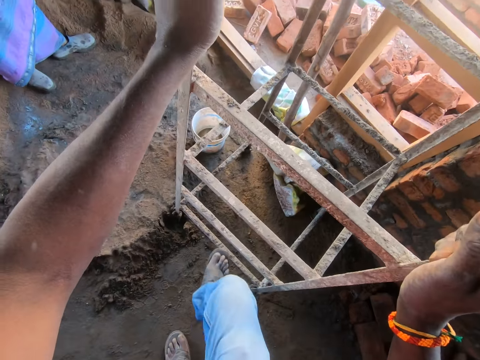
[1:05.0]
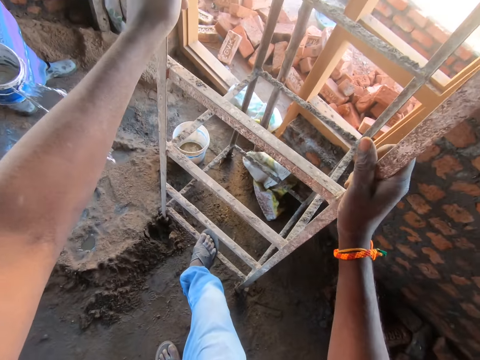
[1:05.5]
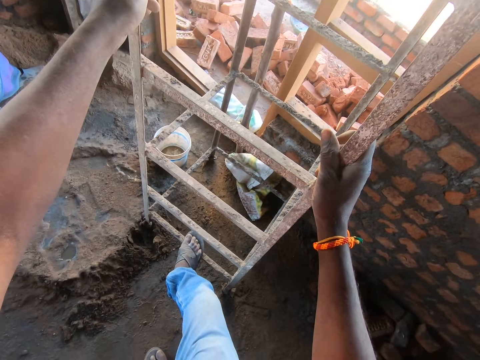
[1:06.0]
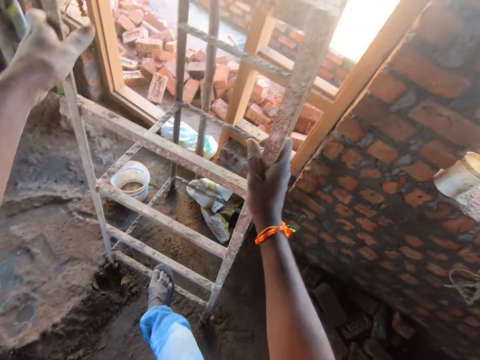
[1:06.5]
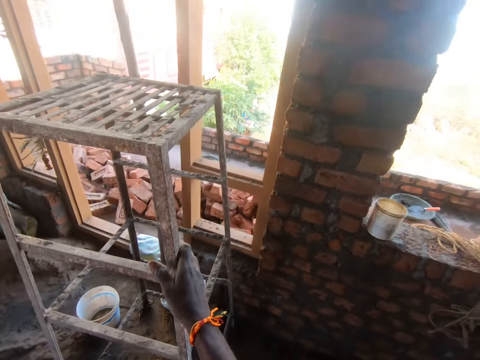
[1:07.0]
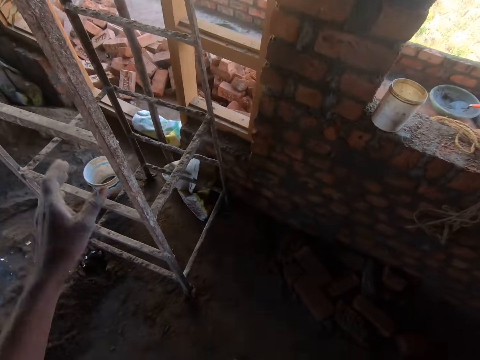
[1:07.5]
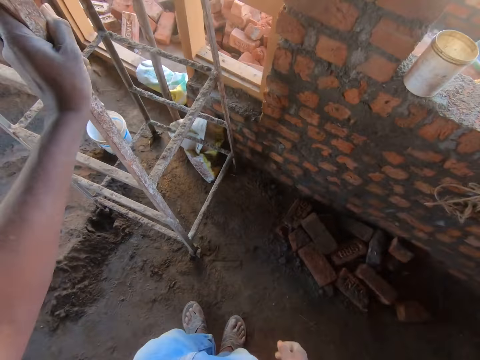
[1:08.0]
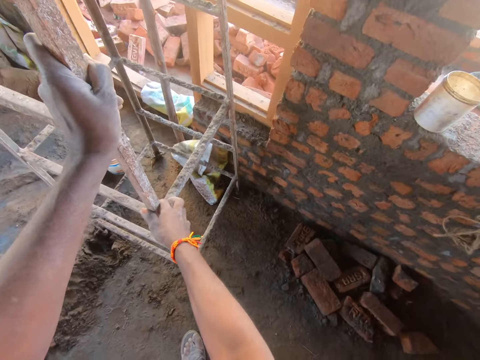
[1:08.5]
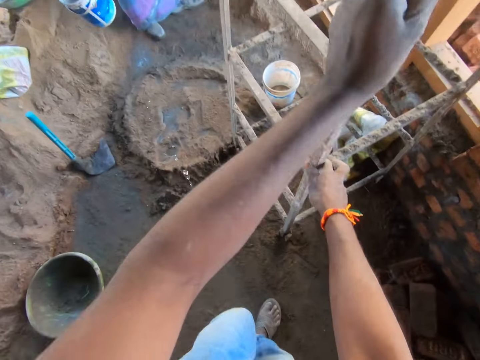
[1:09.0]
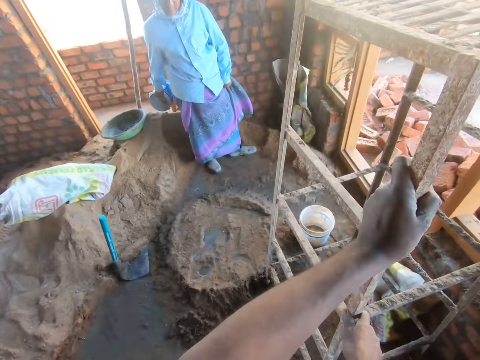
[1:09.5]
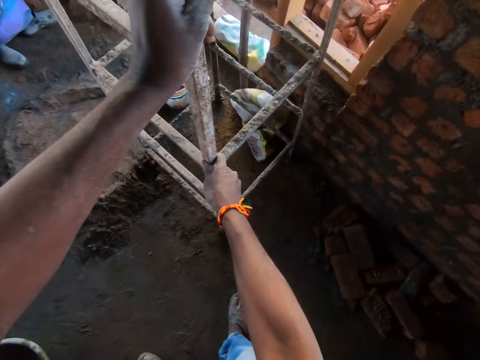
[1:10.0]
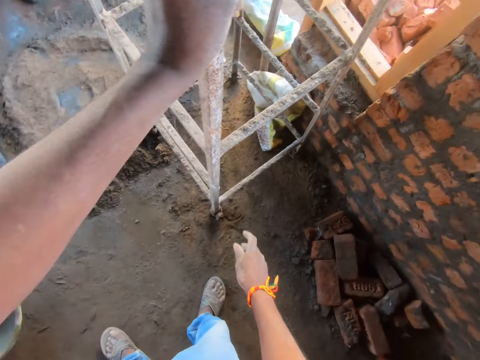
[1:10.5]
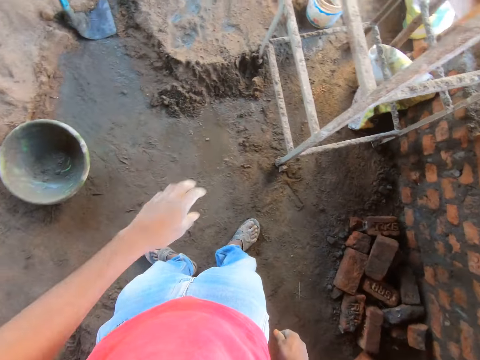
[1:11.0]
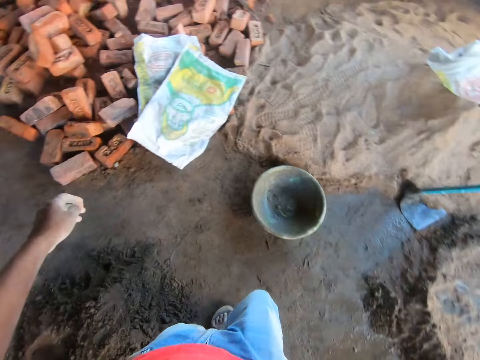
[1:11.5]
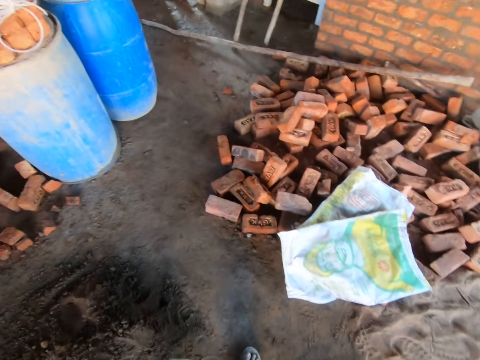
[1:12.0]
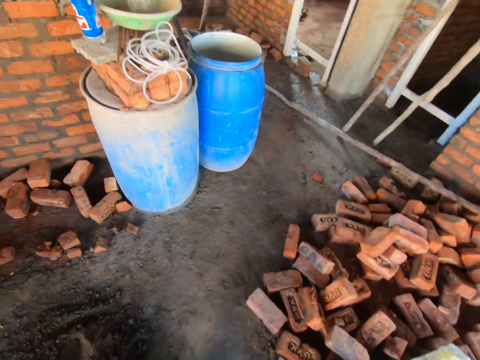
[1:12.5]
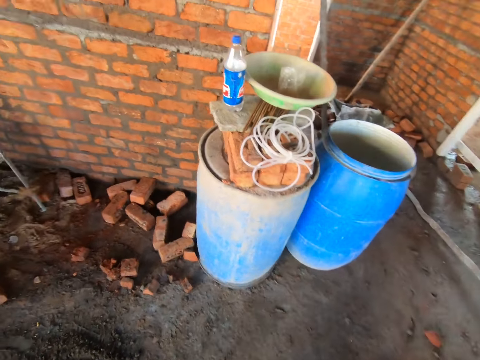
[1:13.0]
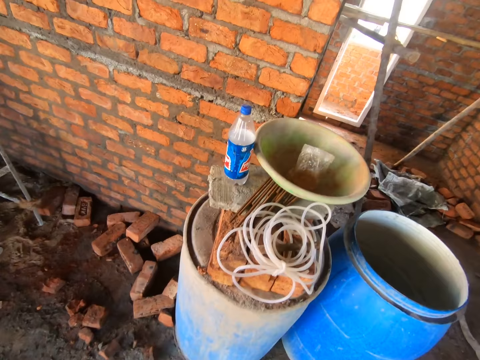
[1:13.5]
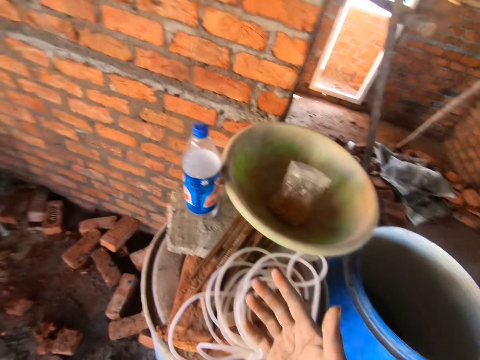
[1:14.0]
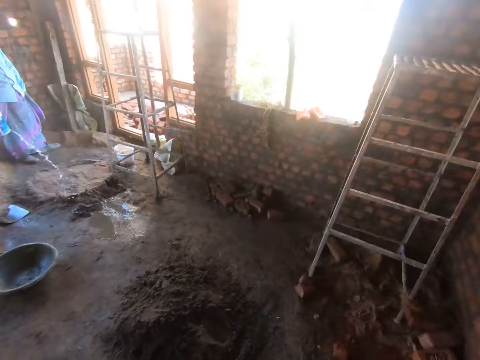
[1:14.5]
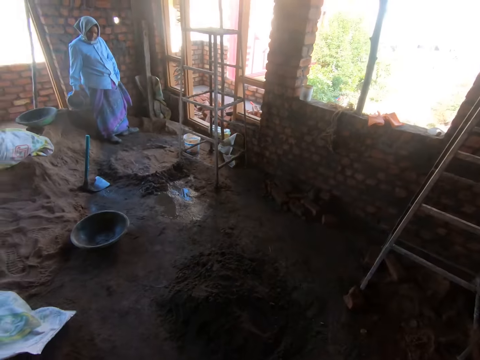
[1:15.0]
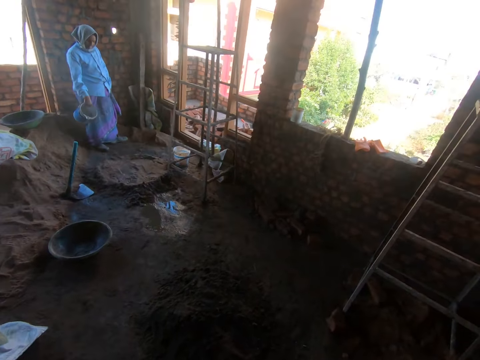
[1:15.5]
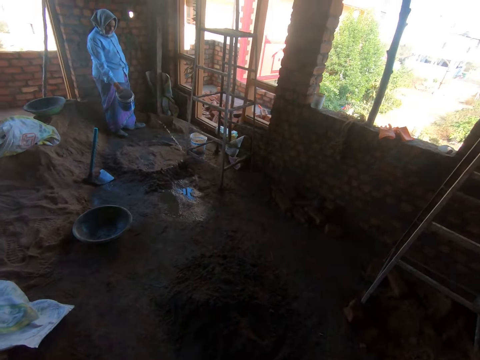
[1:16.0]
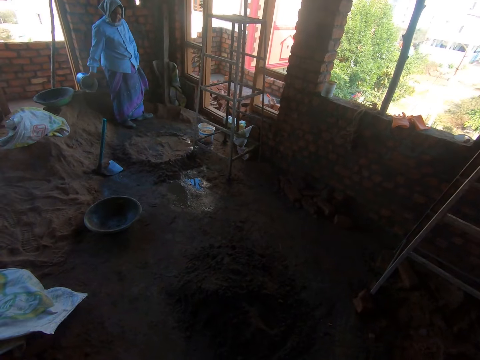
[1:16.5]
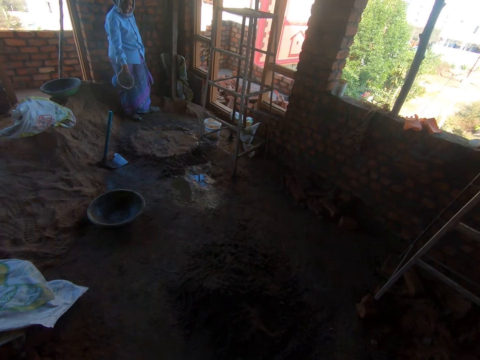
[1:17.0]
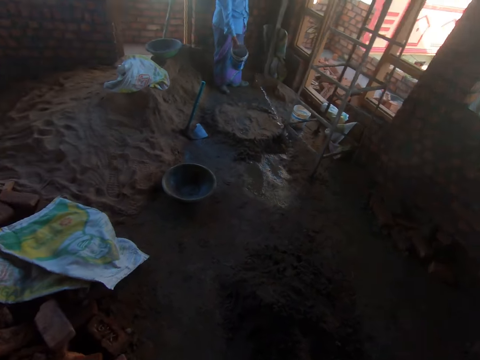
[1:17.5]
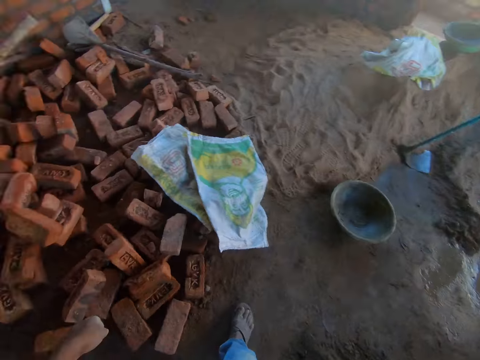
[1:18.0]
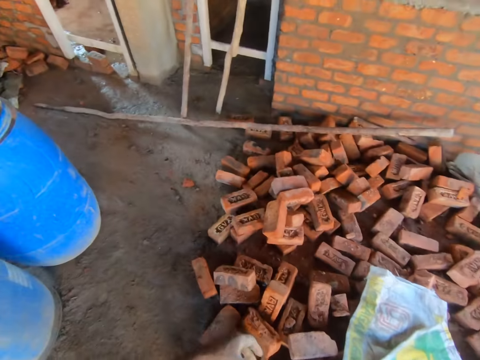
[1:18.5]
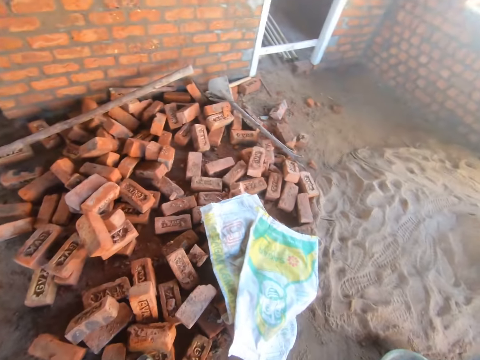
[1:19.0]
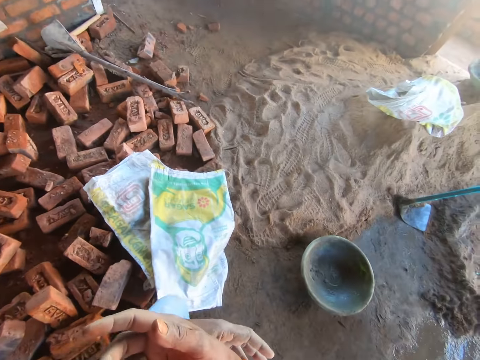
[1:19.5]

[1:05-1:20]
The camera wearer kicks the ladder. They hold the ladder. They walk in the room. They look around the room. They interact with a woman. They look around the room.

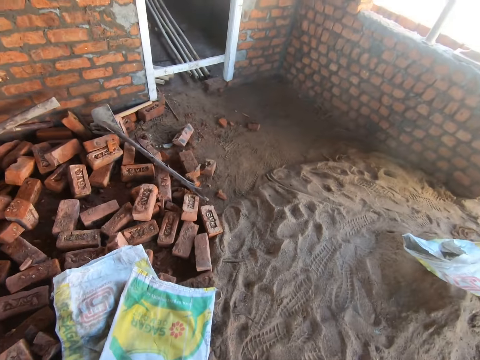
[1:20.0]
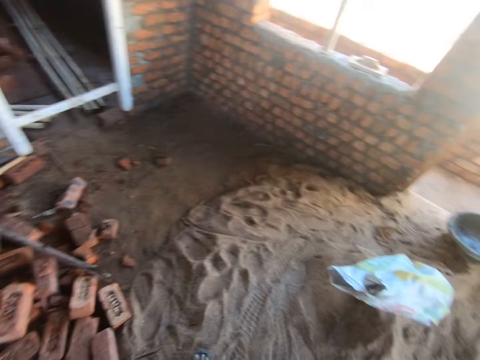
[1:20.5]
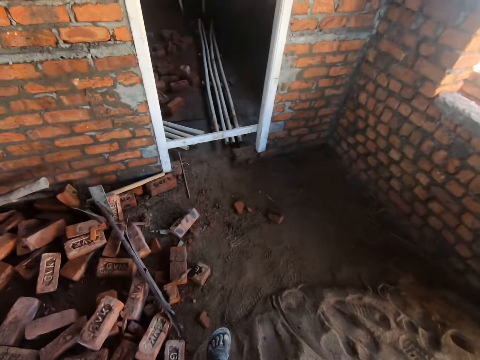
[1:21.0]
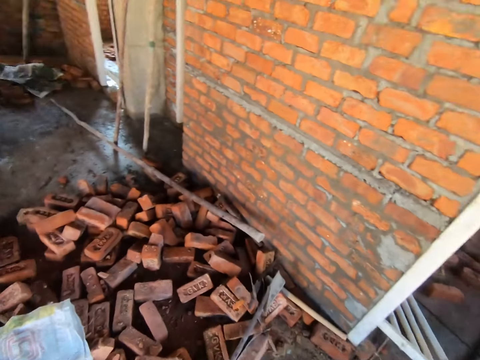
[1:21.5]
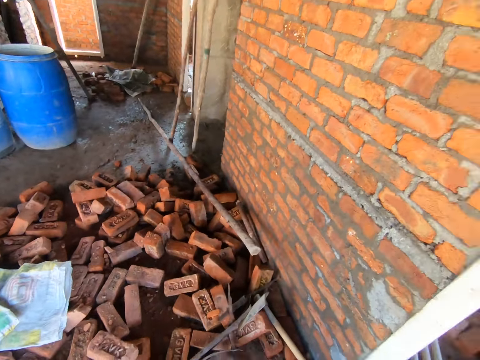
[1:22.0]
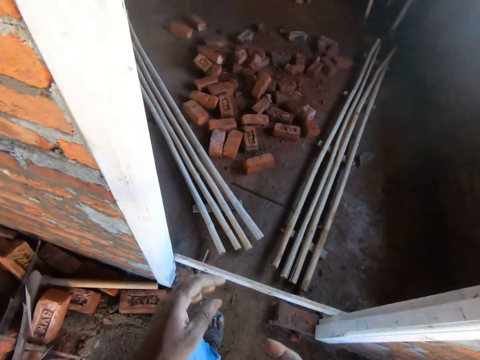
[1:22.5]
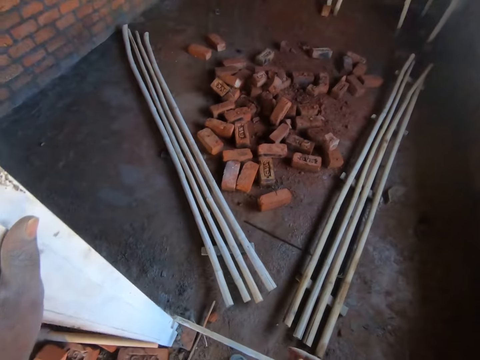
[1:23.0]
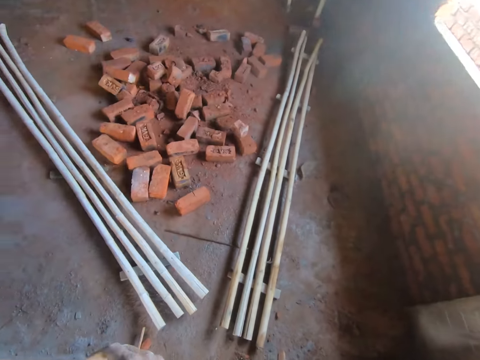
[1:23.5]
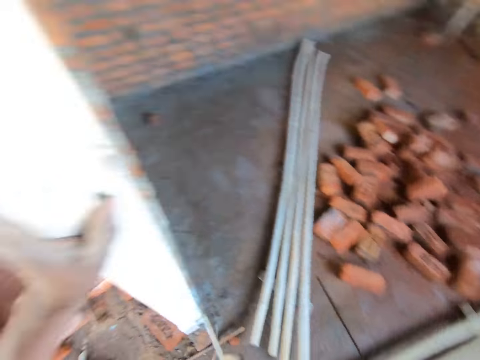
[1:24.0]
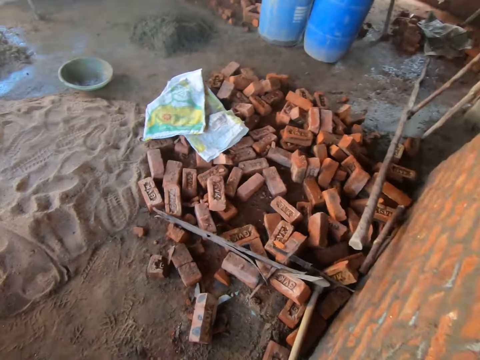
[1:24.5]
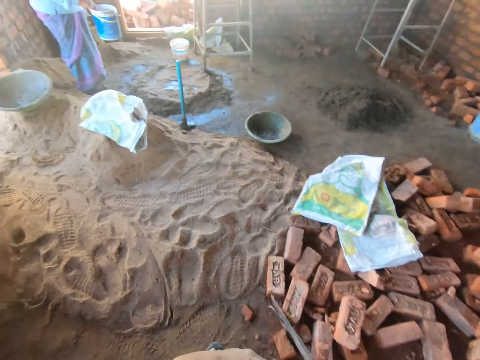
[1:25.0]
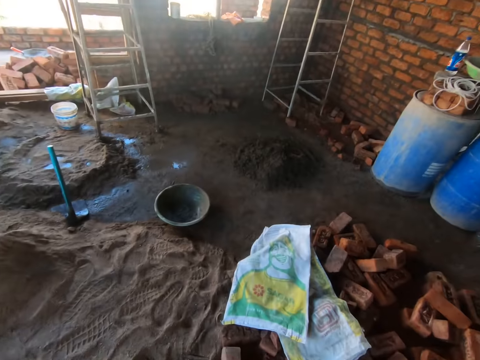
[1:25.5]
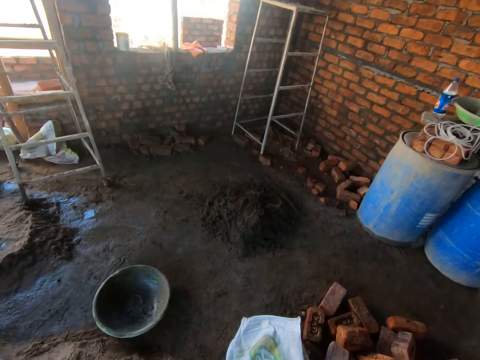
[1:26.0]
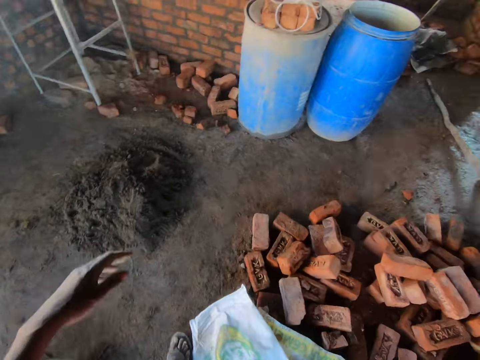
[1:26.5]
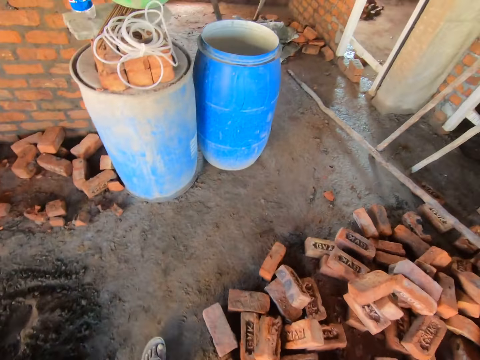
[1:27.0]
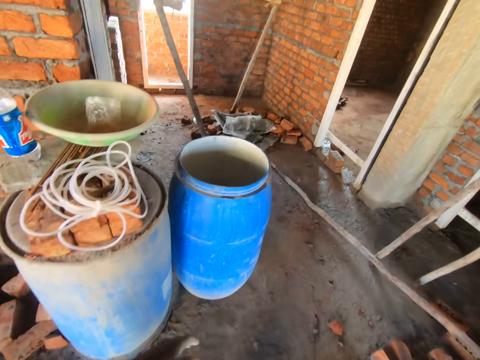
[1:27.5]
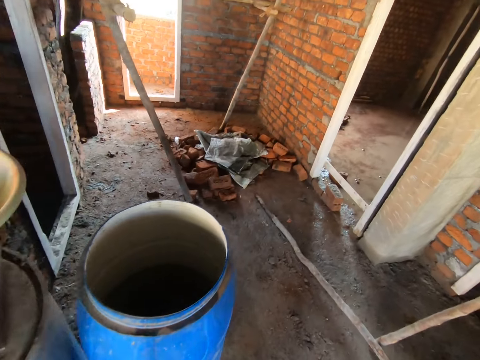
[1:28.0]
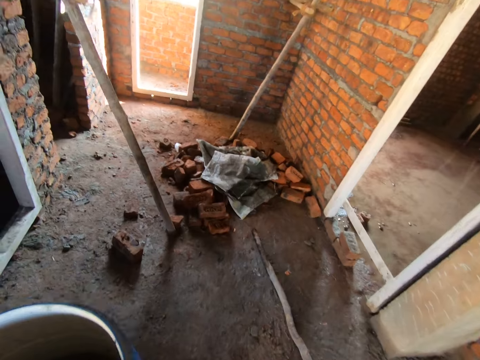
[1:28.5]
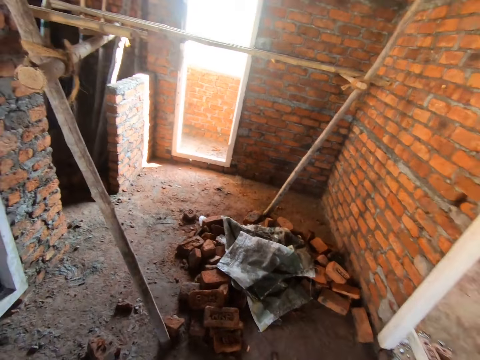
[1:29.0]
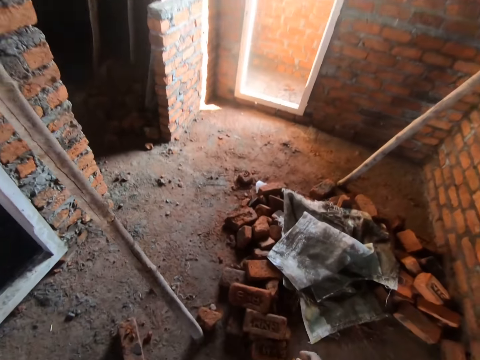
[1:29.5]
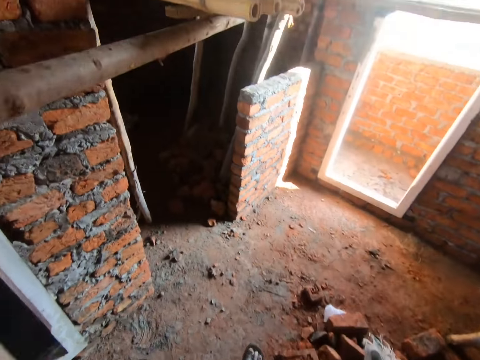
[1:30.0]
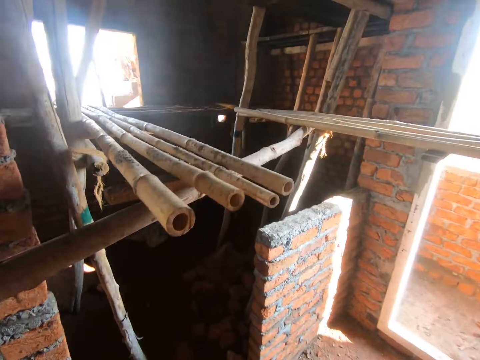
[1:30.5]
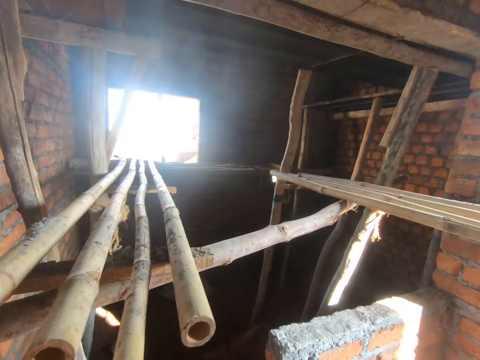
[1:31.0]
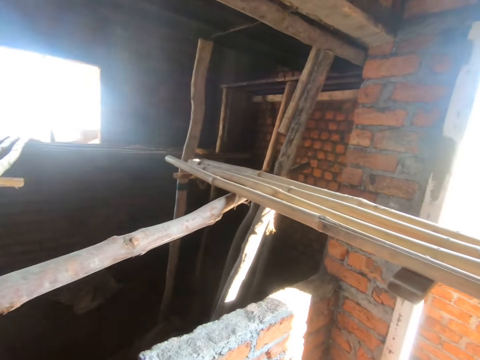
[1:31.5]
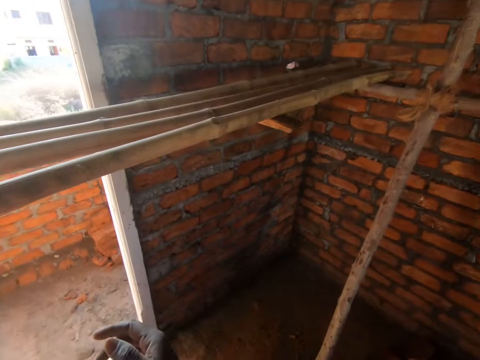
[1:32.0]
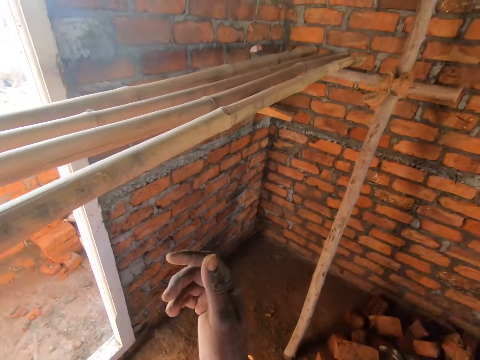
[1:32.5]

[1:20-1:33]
The camera wearer walks in the room. They look around the room. They walk in the room. They look around the room. They walk in the room.
